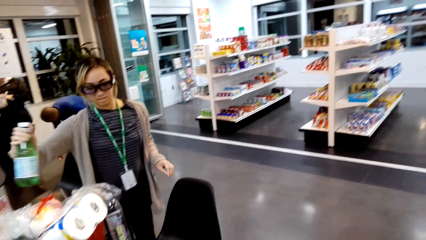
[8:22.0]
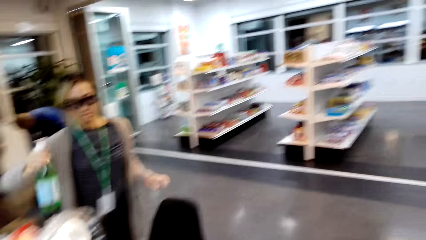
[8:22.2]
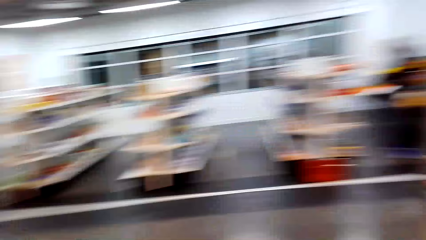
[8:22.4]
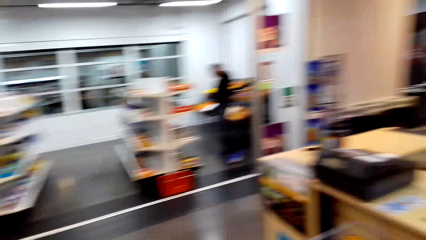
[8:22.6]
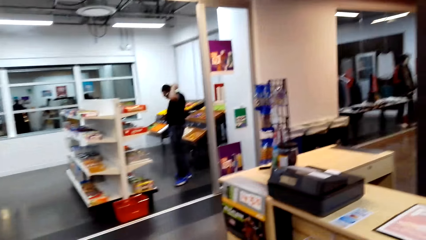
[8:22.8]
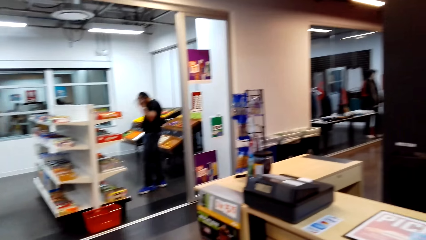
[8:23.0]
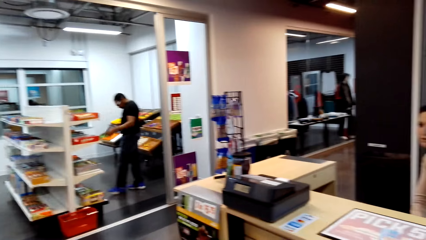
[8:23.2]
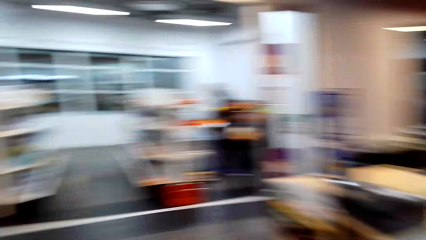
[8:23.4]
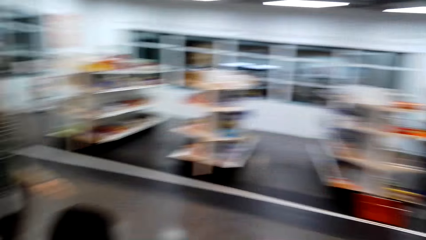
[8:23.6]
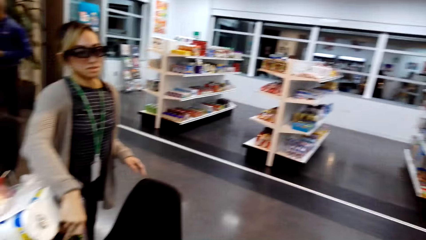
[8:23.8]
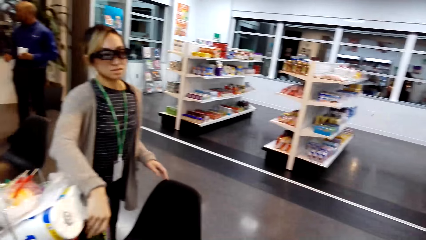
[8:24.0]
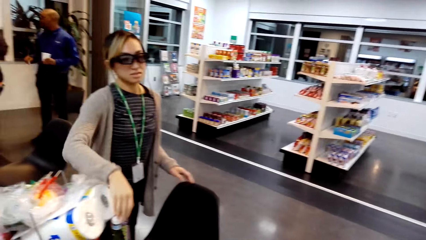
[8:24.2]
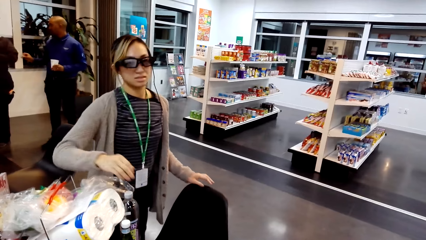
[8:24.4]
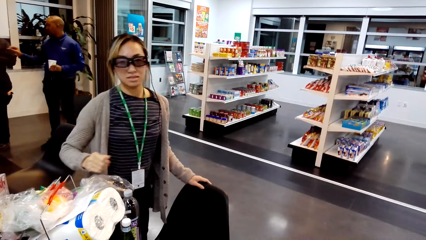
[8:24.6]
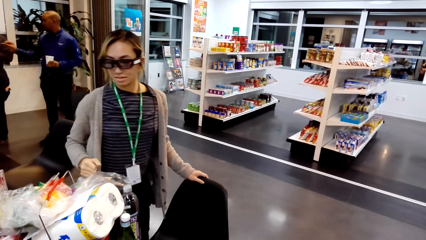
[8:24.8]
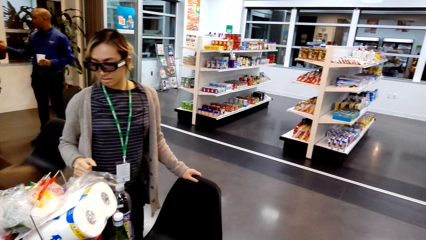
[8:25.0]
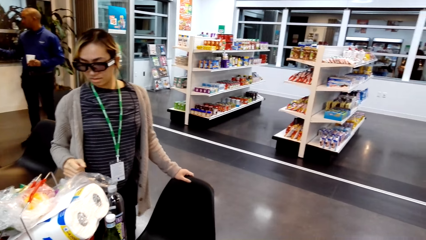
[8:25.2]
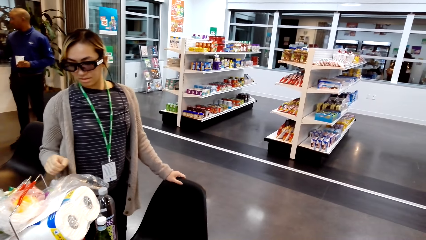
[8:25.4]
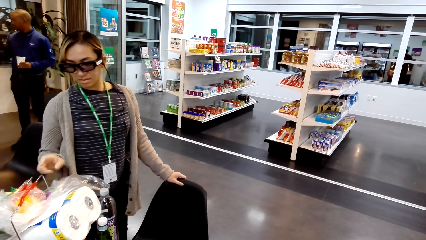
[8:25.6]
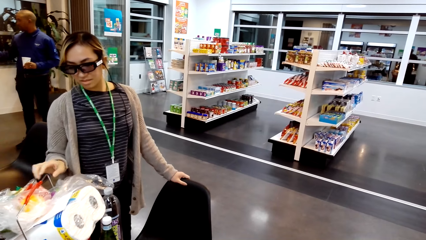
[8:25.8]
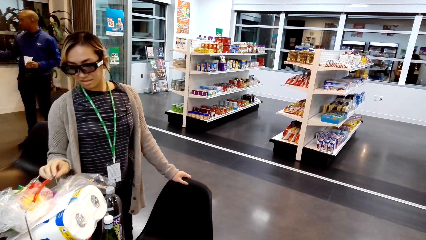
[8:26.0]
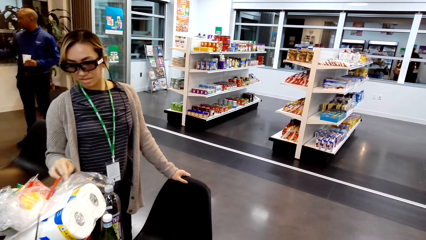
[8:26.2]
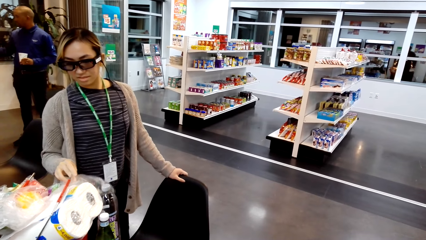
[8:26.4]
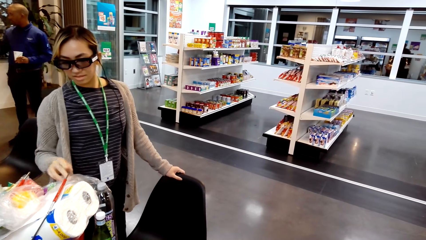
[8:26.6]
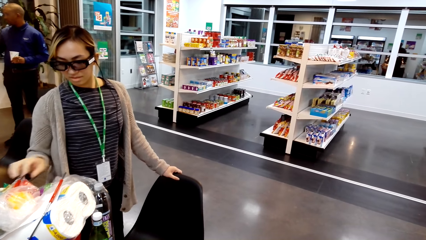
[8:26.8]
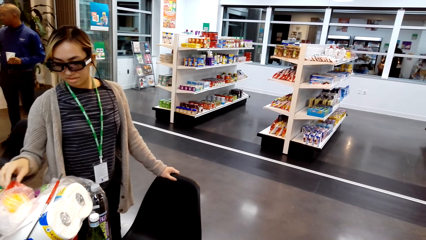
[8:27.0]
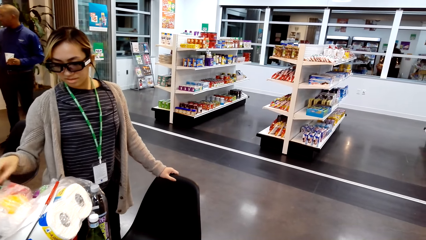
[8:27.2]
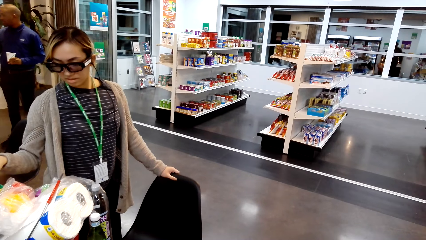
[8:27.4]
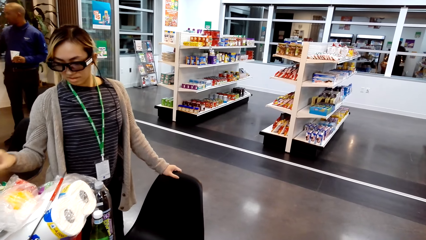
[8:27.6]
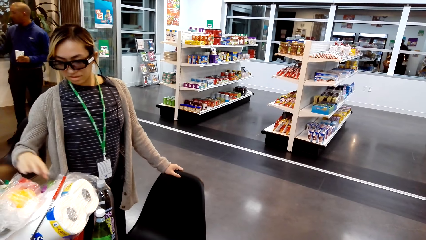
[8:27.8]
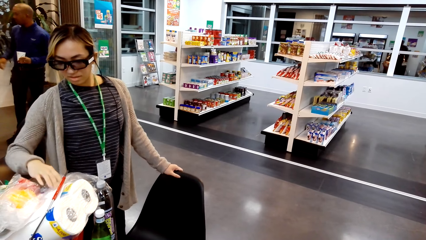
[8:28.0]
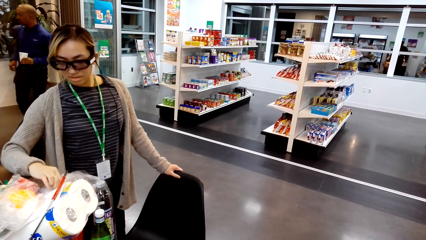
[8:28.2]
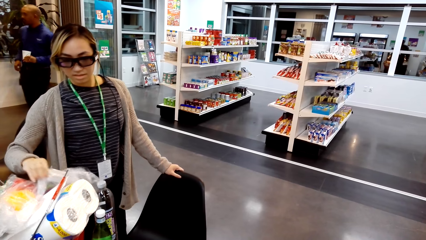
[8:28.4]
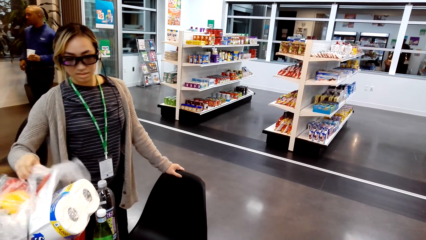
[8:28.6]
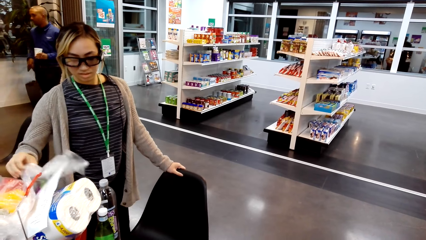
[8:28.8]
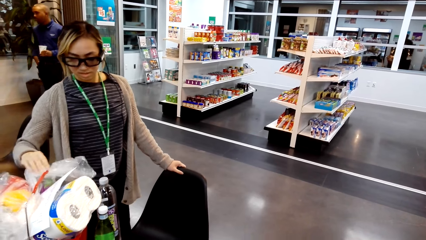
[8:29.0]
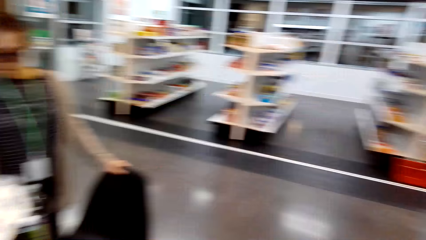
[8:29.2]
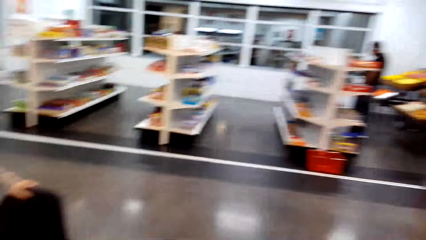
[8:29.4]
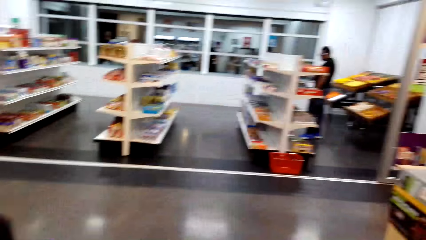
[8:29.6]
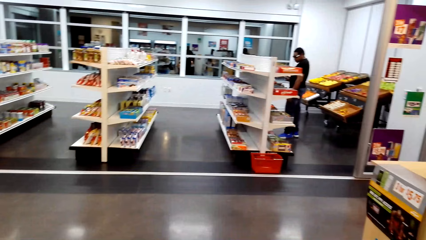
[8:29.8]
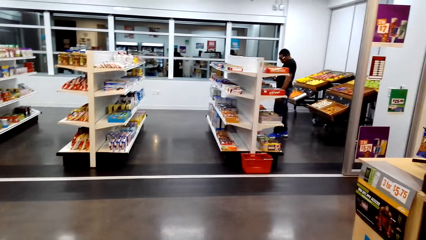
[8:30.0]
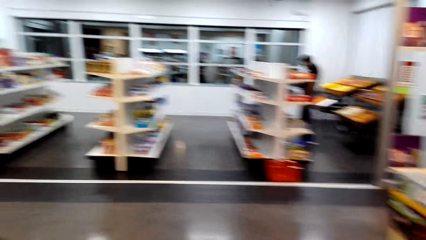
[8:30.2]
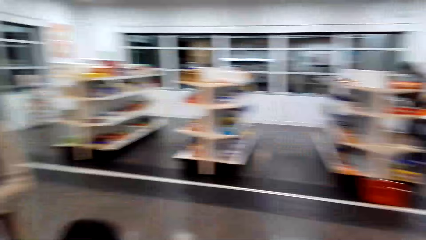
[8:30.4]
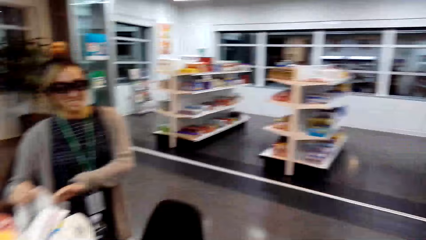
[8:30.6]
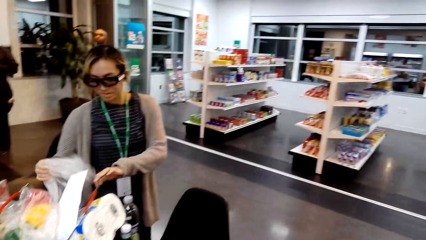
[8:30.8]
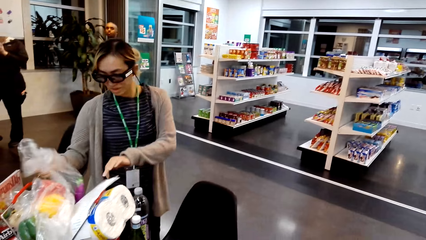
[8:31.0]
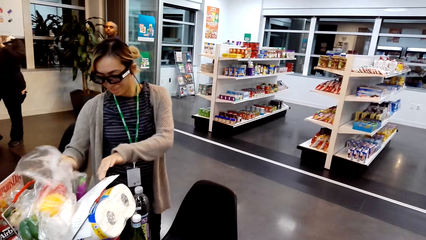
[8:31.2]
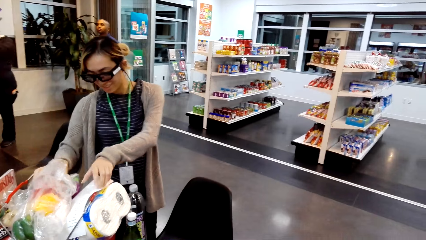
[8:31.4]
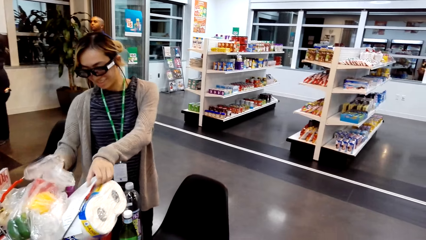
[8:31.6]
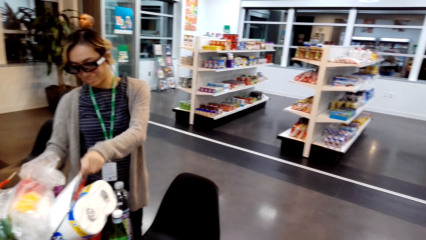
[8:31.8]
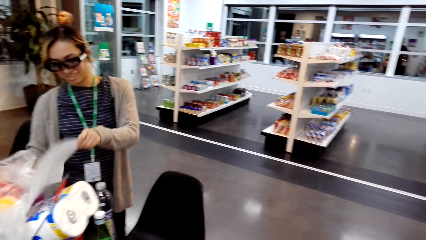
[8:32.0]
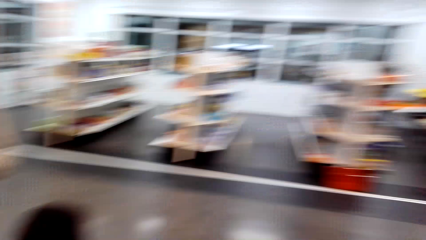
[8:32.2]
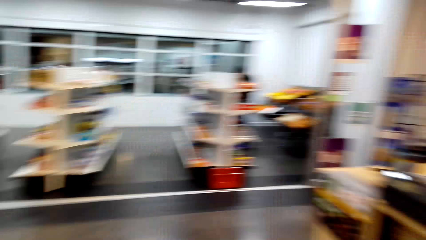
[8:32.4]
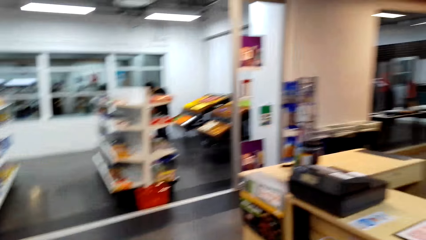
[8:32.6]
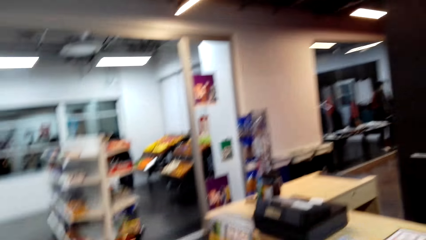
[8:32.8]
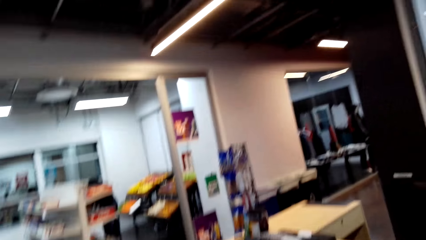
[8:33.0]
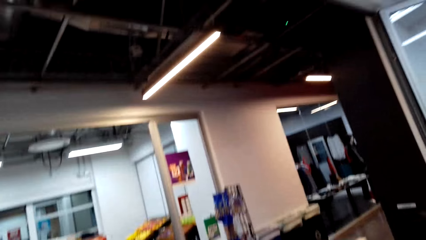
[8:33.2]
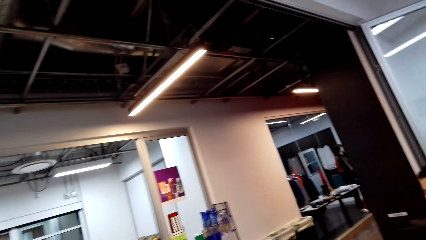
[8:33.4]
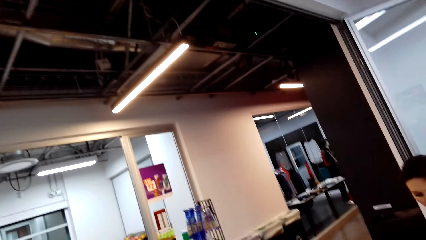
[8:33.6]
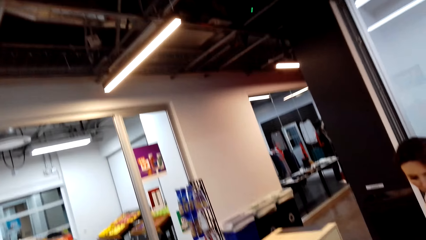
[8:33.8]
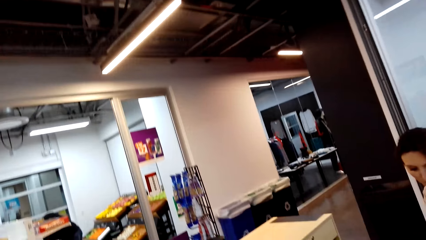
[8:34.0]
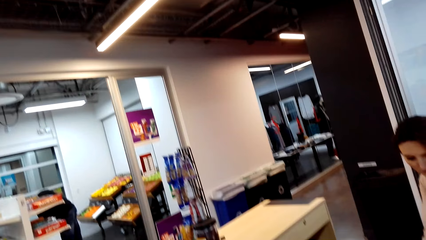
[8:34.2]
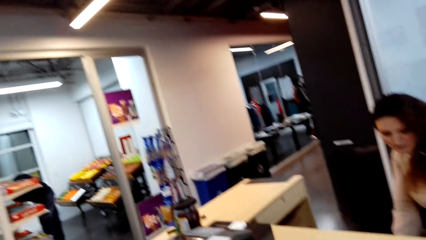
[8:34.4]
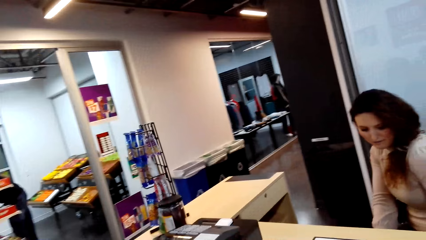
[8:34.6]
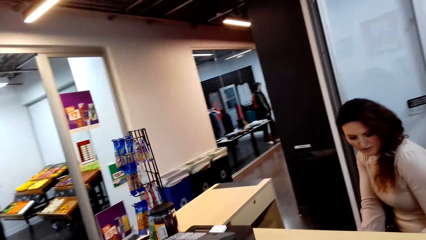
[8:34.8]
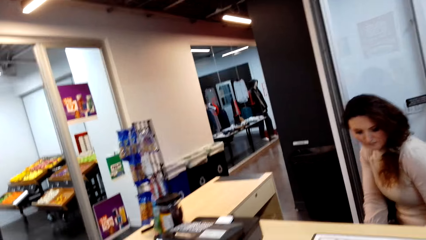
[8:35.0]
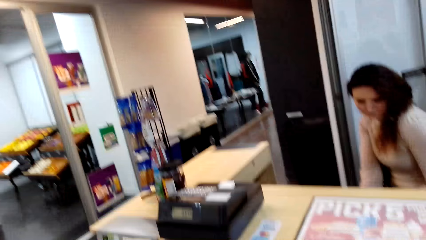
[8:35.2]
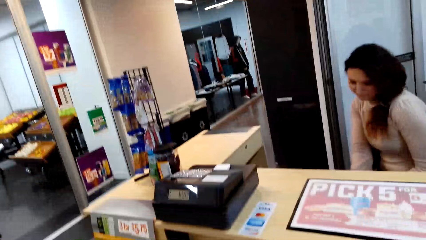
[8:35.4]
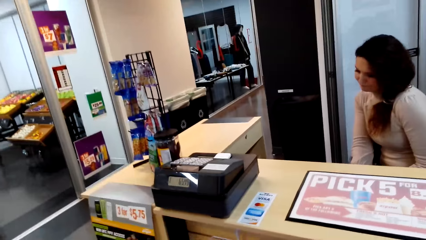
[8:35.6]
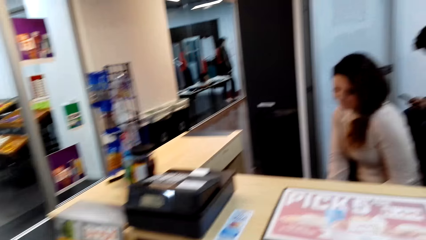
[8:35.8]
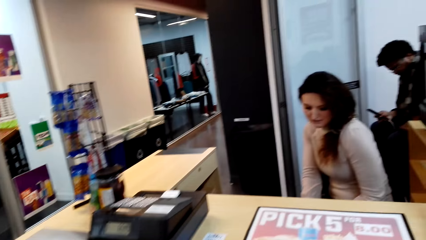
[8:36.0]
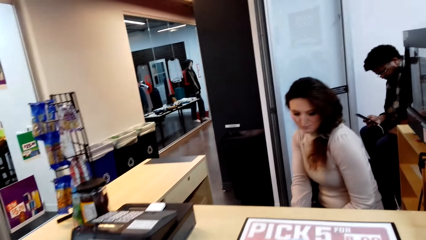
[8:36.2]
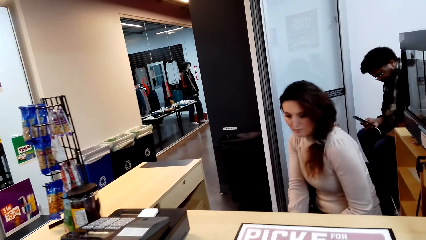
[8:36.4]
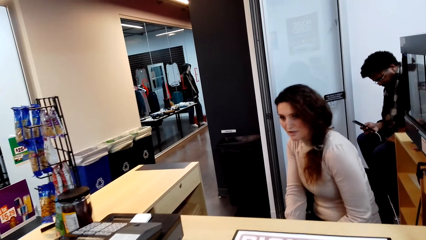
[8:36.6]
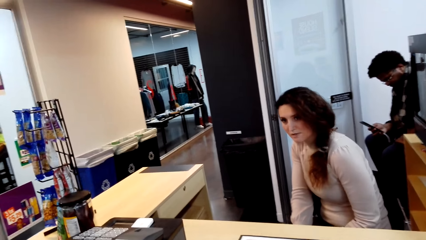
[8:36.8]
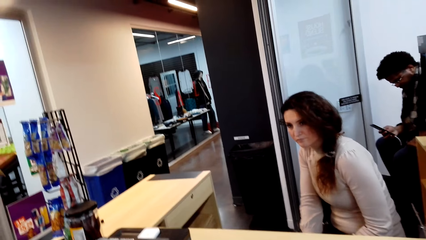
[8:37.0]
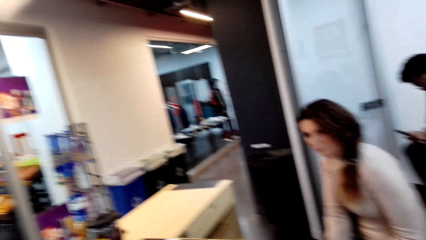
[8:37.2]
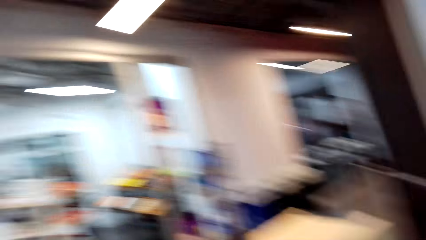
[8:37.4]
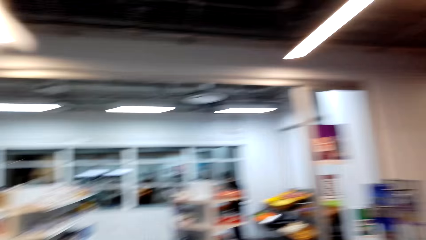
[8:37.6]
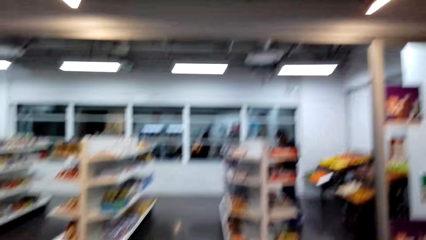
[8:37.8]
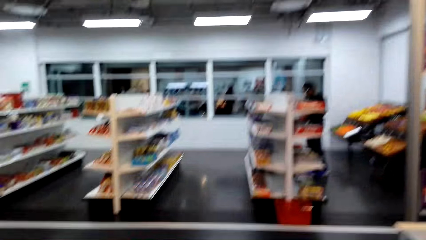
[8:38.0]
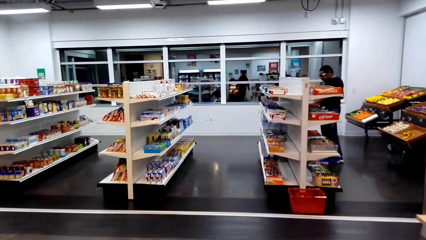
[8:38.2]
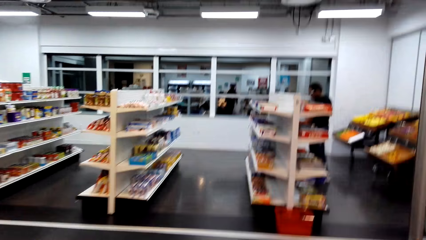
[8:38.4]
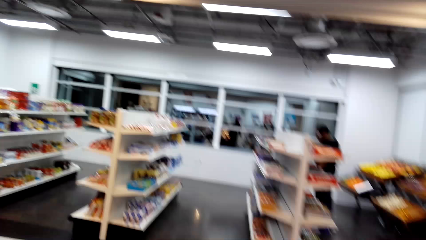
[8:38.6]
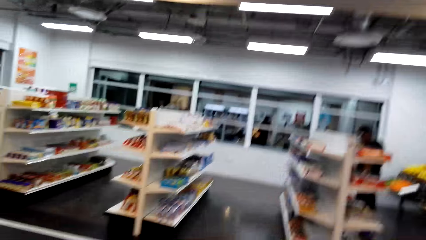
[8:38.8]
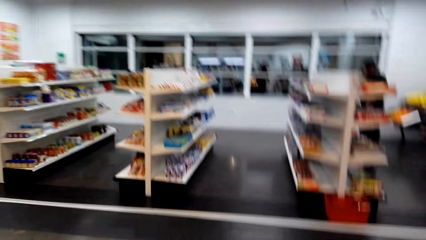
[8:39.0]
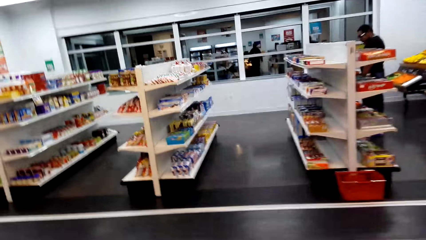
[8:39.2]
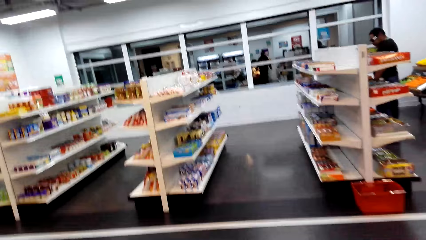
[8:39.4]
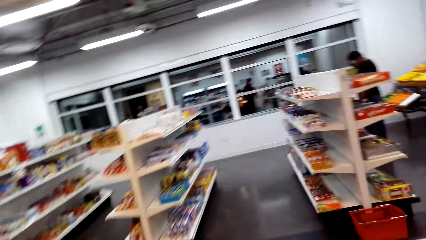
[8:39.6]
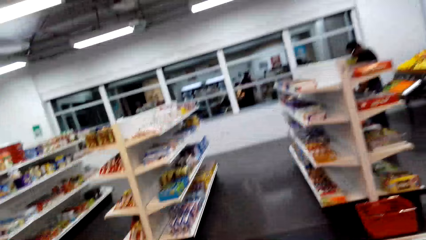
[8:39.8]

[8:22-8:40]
Someone puts down another bottle. The person touches the goods in the cart and picks up a shopping list. The person operates the cellphone. The camera wearer walks in the supermarket and converses with the lady.
